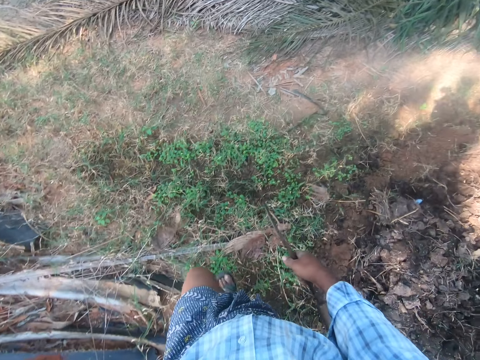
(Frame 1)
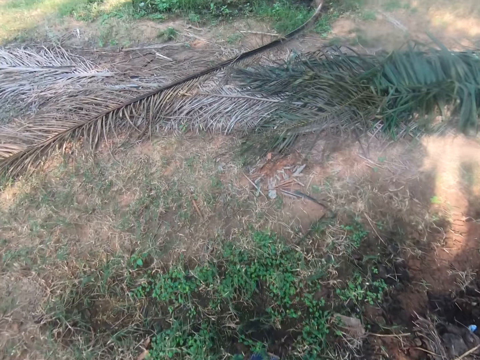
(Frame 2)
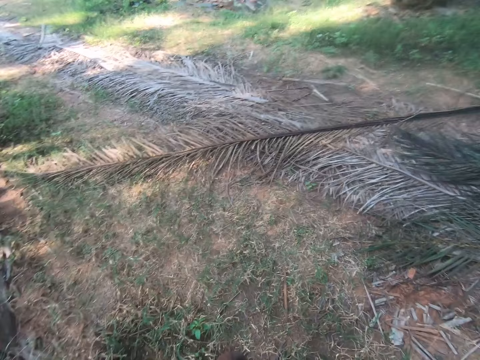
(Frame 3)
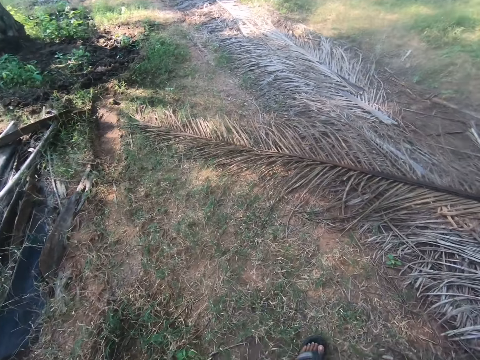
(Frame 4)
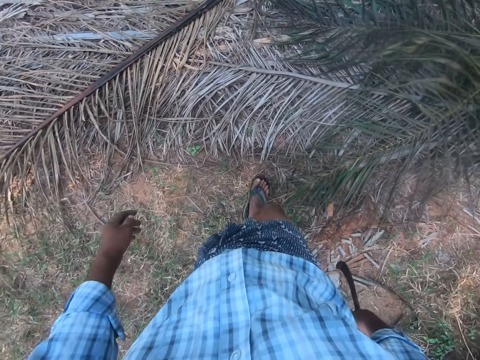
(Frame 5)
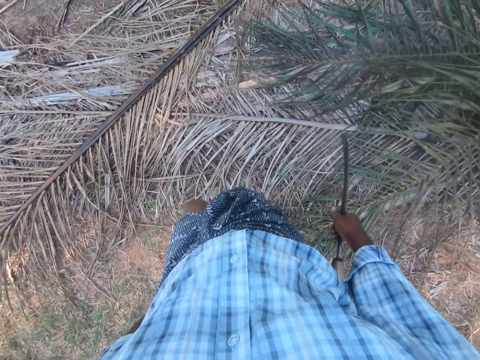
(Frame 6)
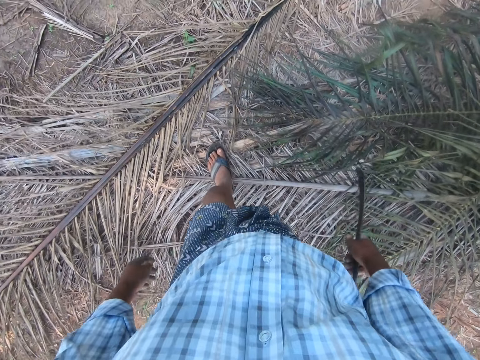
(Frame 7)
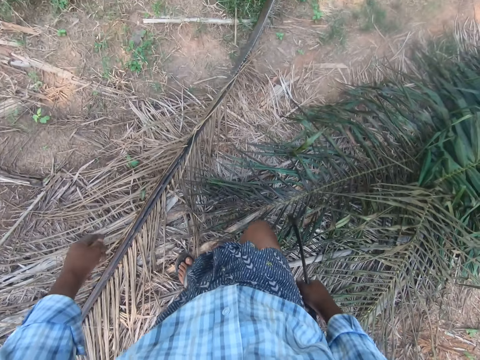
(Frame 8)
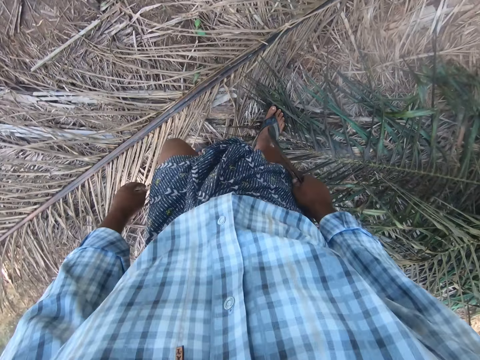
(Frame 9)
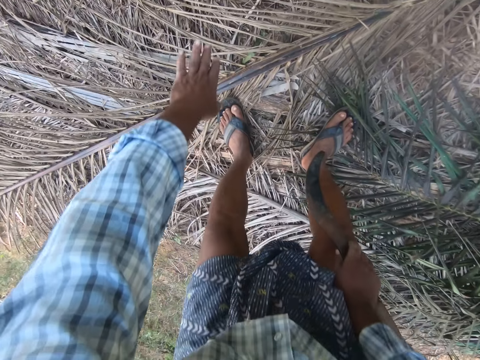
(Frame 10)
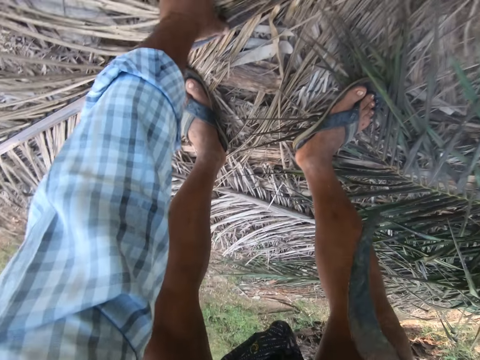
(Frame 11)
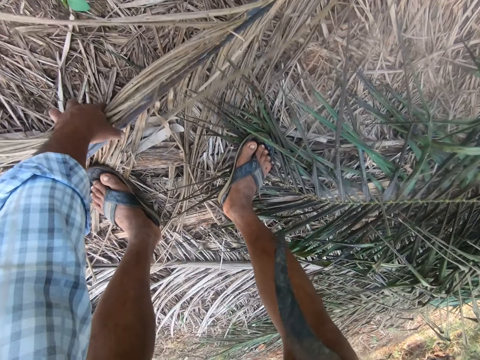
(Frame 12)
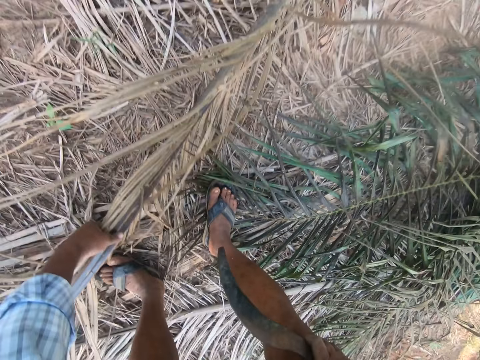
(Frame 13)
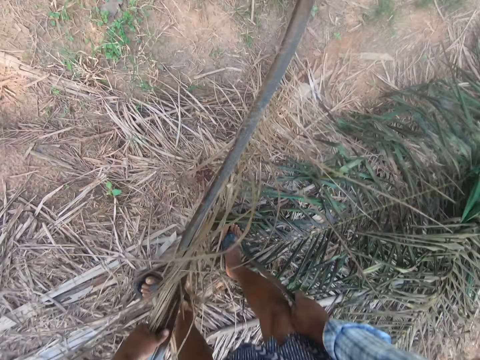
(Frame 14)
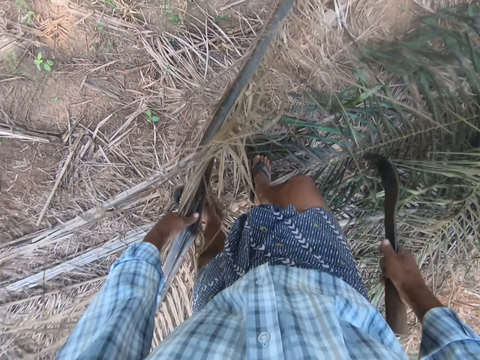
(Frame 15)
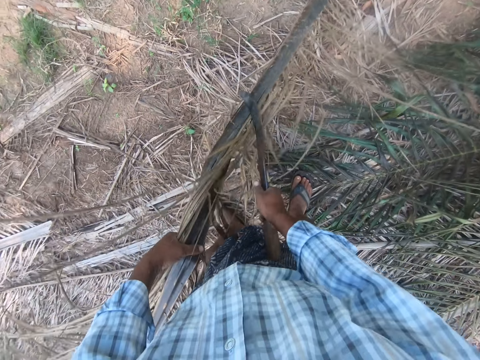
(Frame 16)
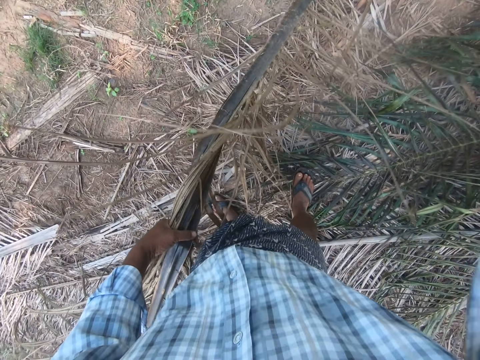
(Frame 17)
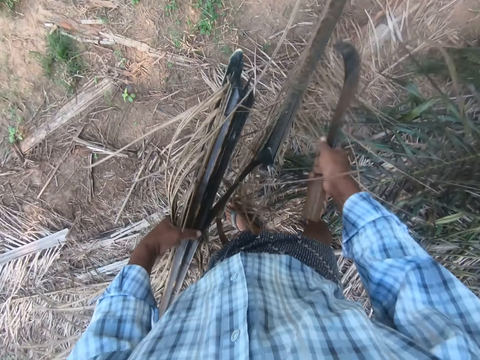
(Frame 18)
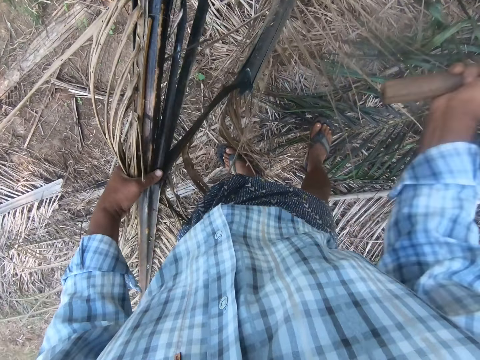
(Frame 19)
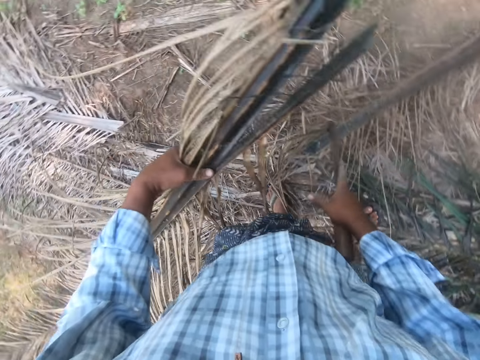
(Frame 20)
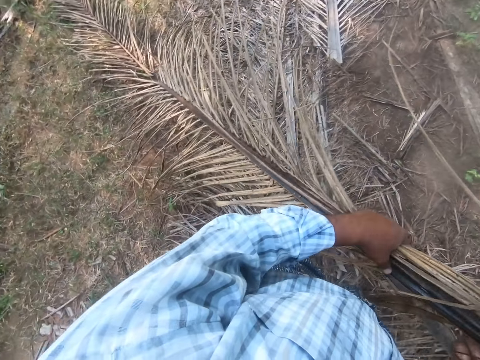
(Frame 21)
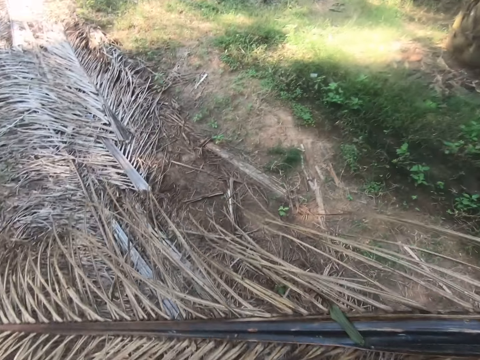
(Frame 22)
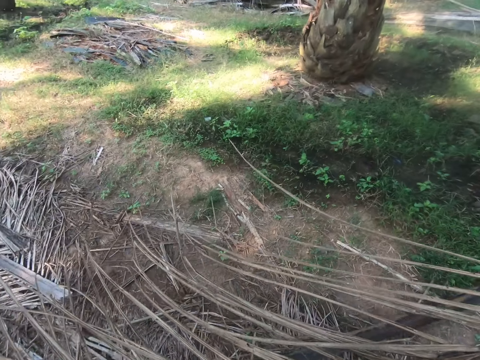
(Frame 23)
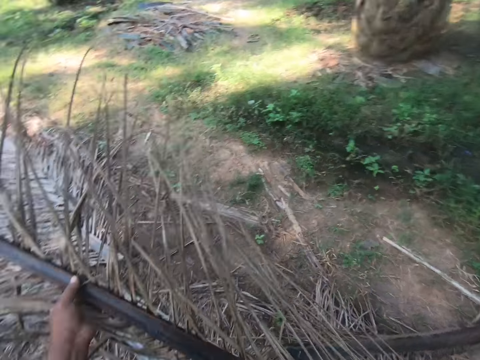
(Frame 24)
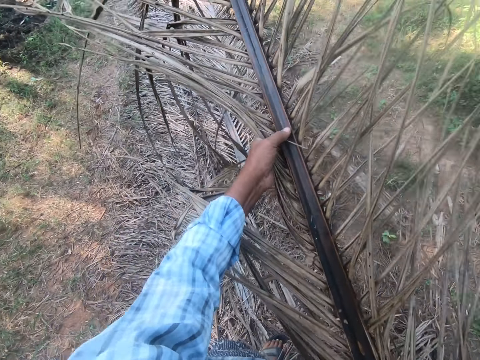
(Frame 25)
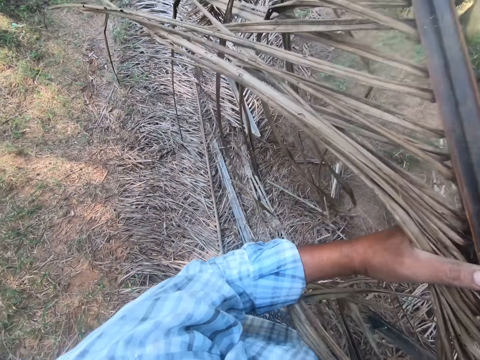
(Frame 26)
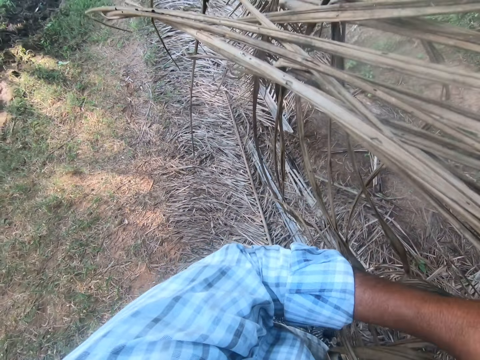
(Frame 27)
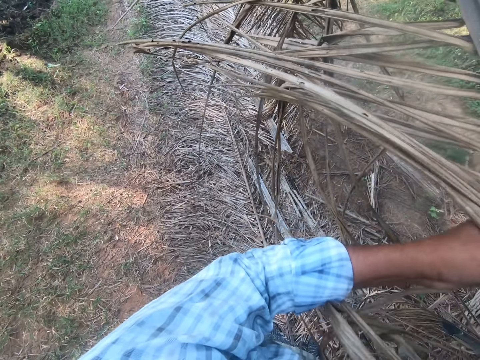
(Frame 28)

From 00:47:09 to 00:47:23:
The camera wearer picks up a palm frond or palm leaf from the ground and separates the palm frond from the rachis with a sickle. They lift the palm leaf and throw the palm leaf.

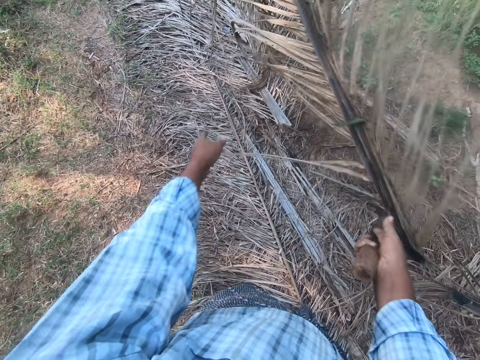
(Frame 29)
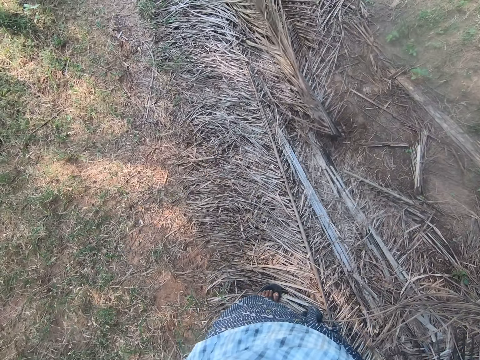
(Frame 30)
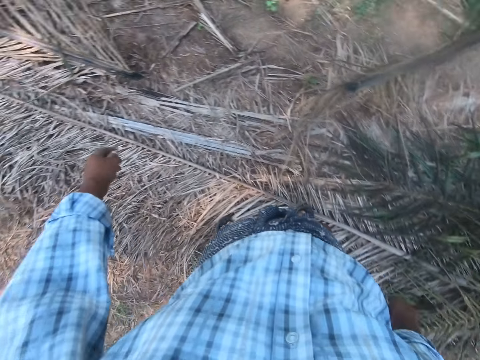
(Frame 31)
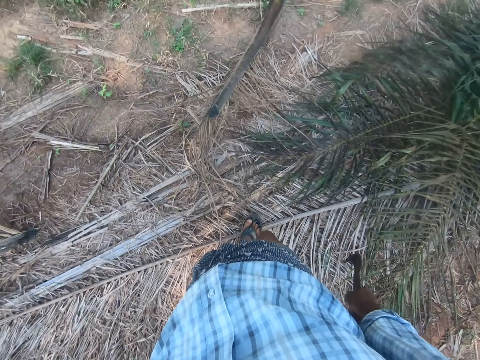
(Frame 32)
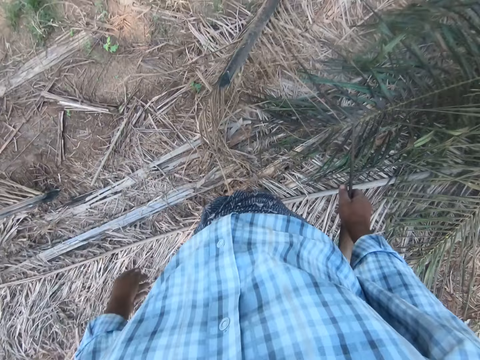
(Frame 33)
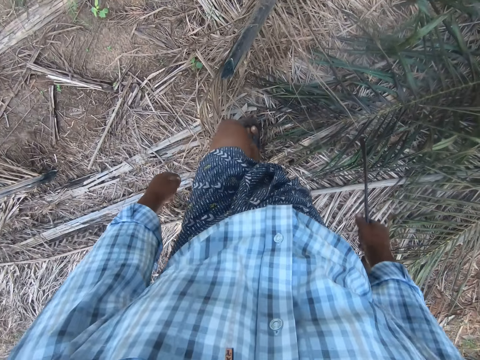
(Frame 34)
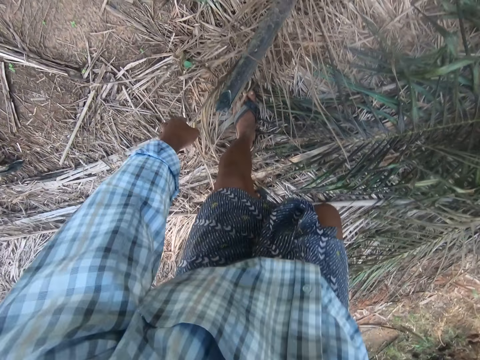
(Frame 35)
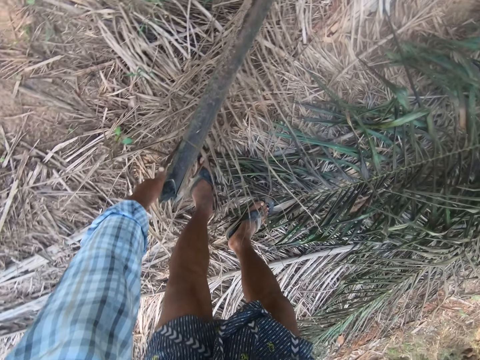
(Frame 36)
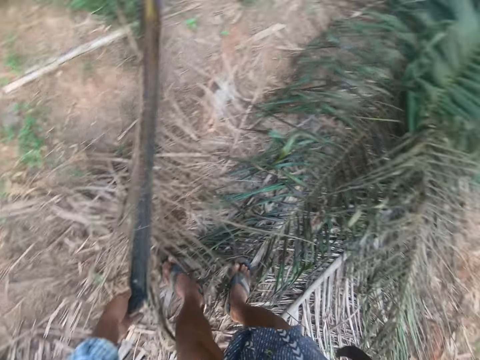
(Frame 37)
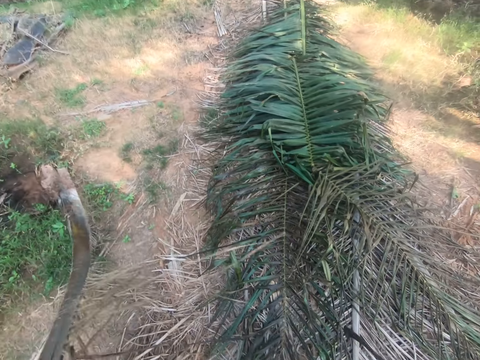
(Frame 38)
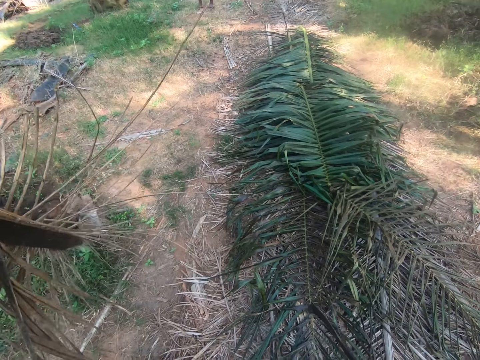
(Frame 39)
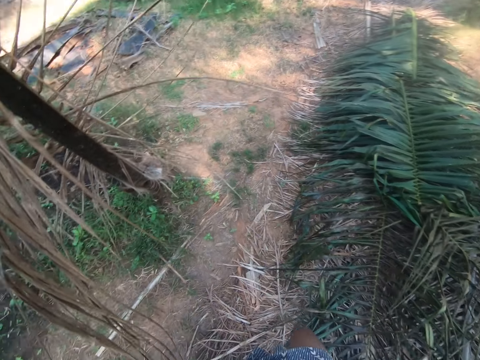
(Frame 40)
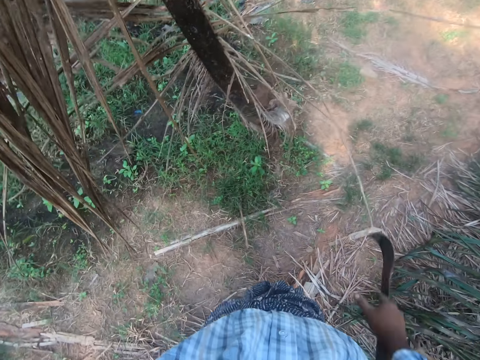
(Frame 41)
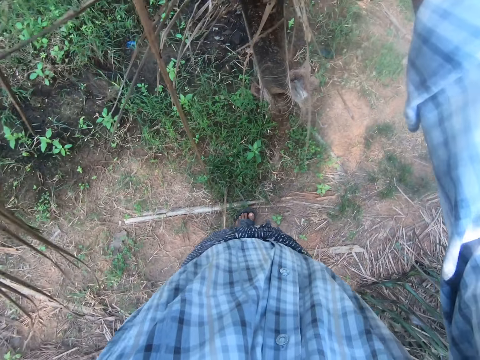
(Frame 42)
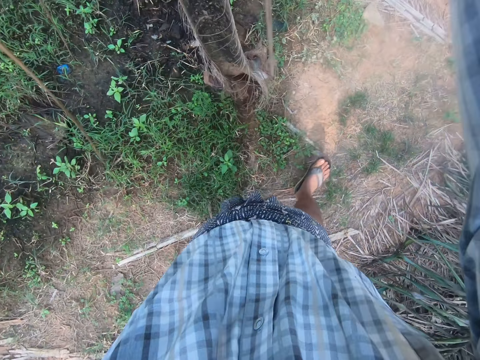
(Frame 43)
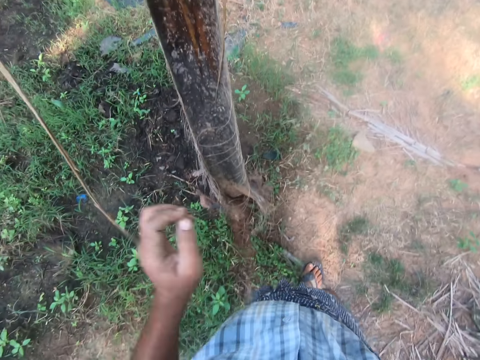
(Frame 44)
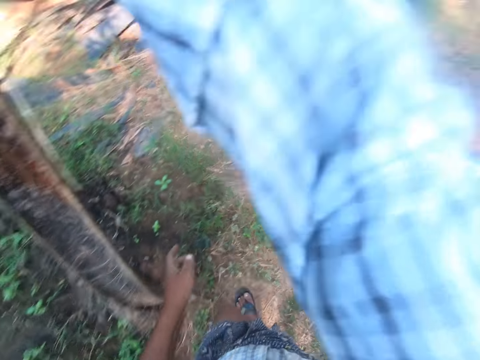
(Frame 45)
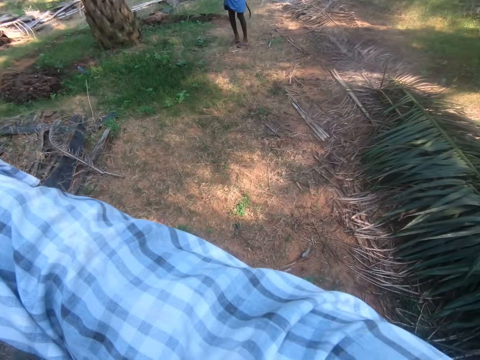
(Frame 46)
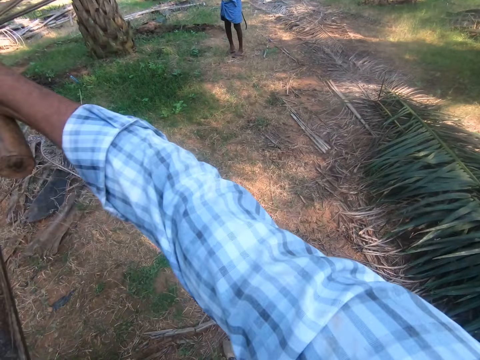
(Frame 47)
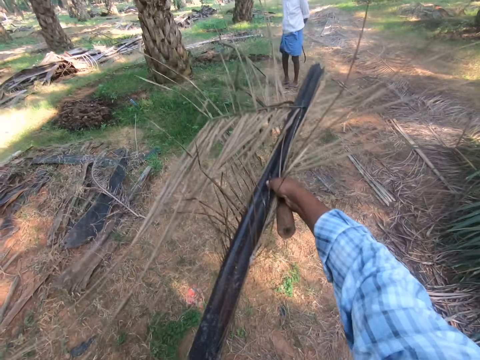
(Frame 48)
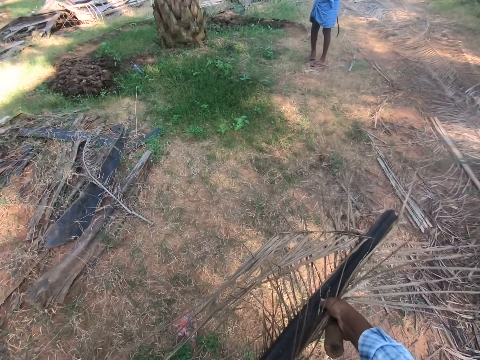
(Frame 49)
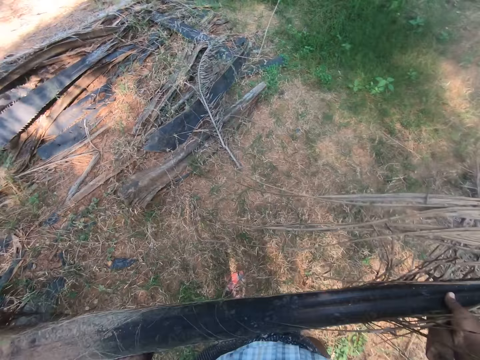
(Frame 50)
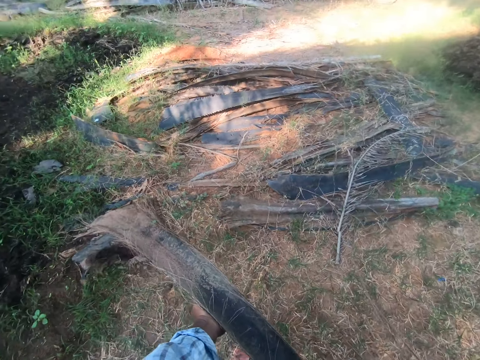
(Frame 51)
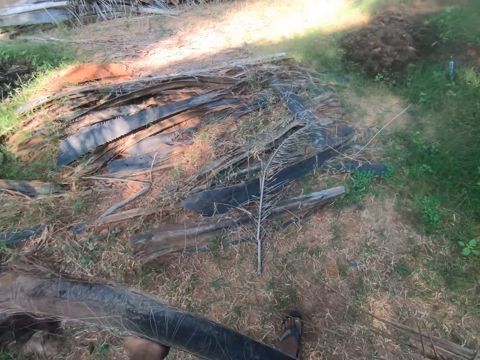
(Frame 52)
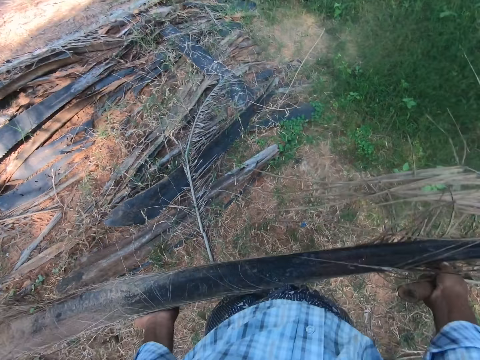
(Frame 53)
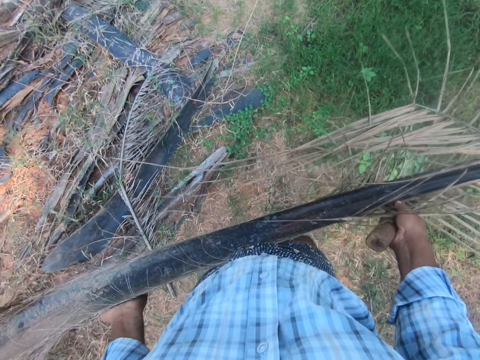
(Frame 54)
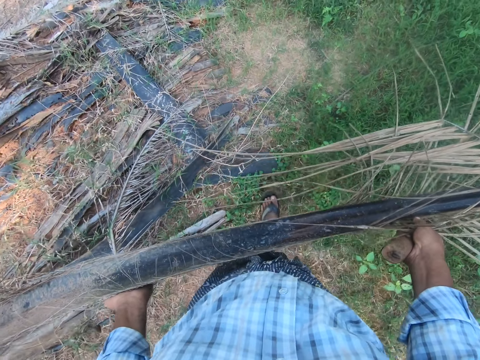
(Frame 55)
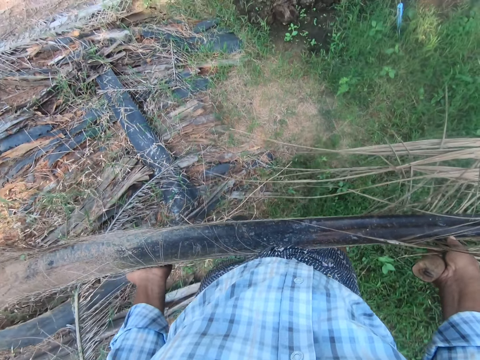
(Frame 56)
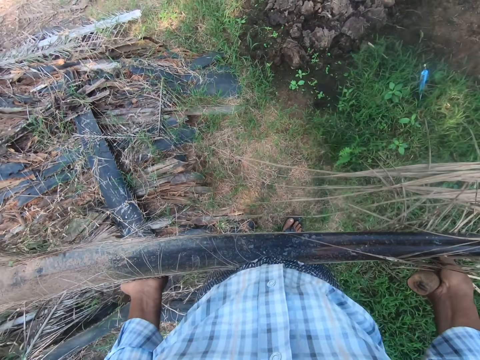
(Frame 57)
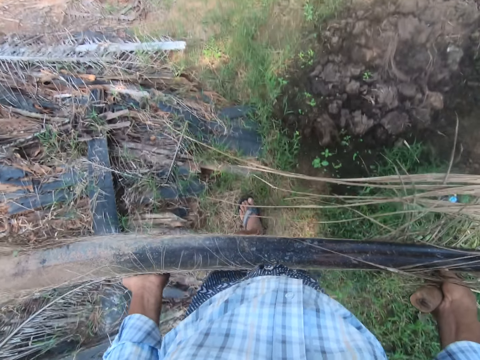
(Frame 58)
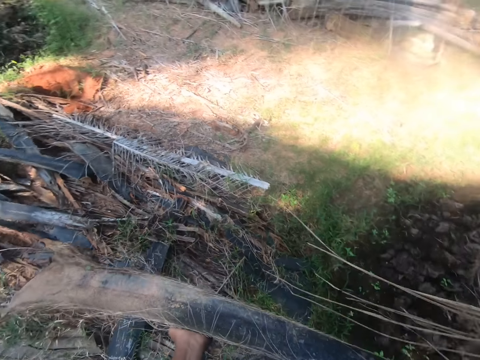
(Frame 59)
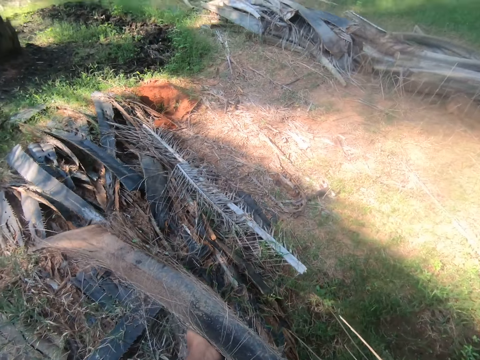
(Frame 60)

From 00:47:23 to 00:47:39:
The camera wearer drops the palm frond on a heap of palm fronds. They lift the palm leaf. They pick the rachis from the ground. They step forward. A man appears. The camera wearer walks around.
